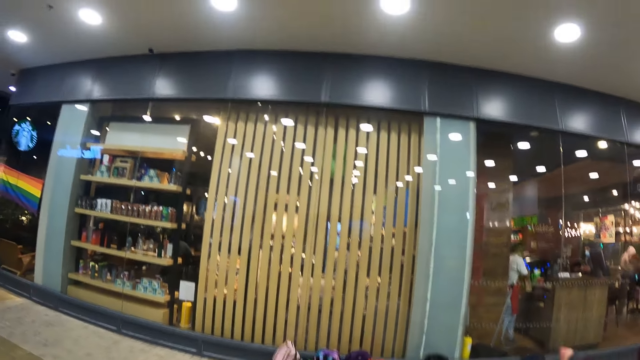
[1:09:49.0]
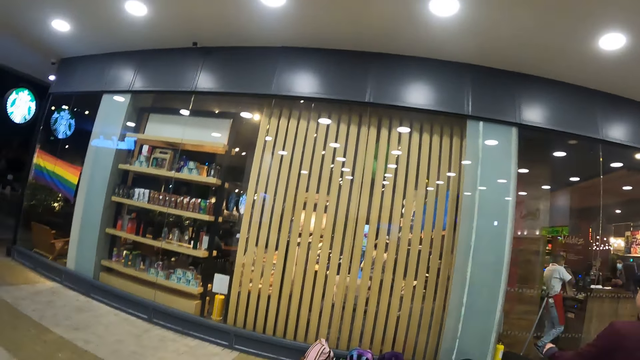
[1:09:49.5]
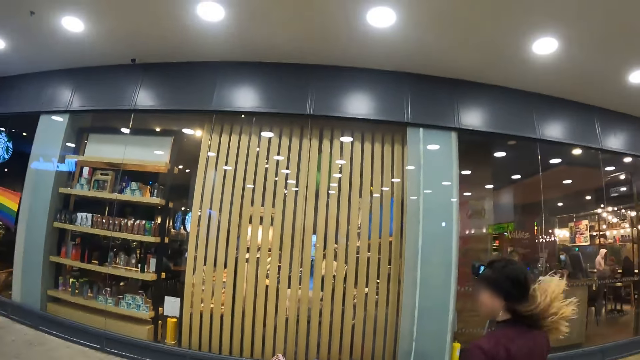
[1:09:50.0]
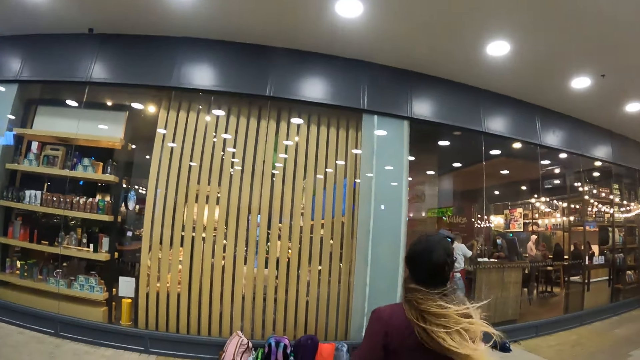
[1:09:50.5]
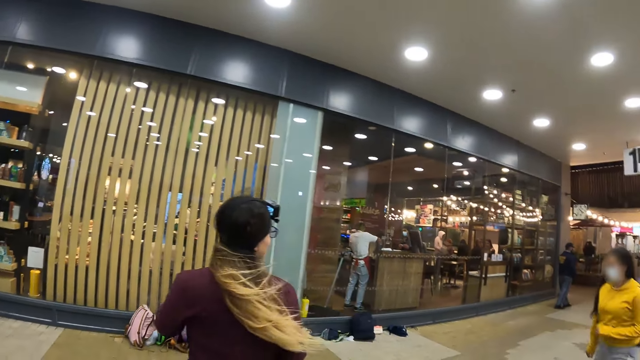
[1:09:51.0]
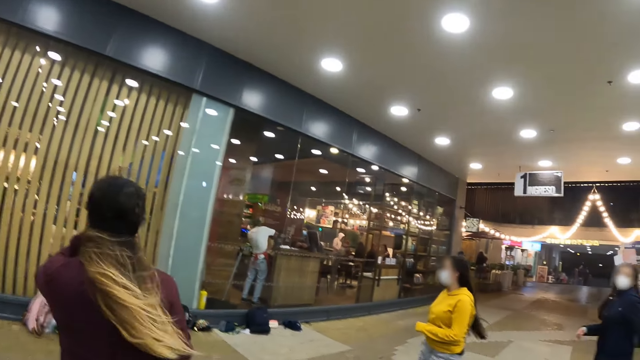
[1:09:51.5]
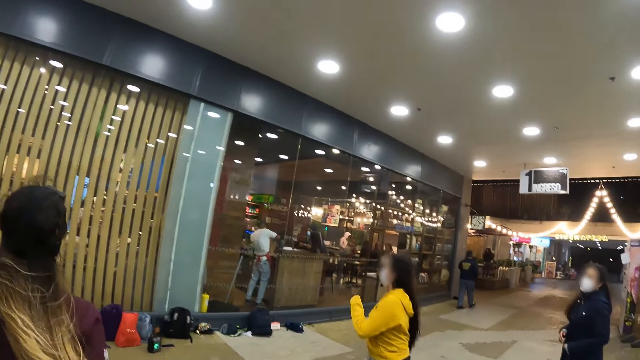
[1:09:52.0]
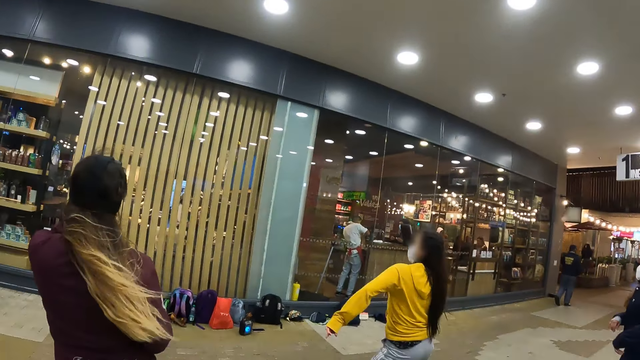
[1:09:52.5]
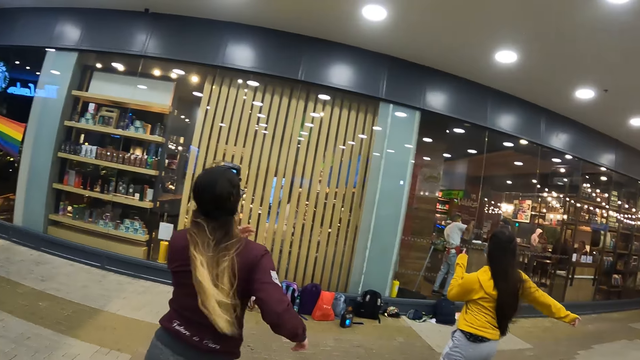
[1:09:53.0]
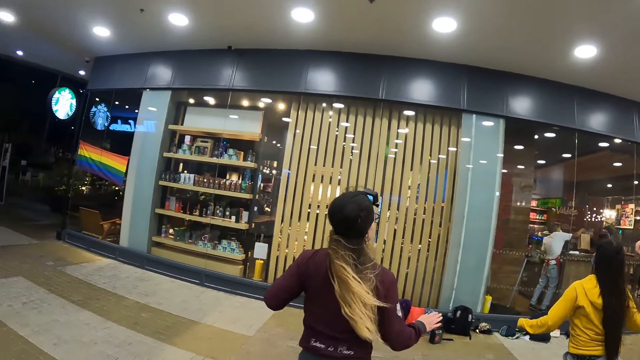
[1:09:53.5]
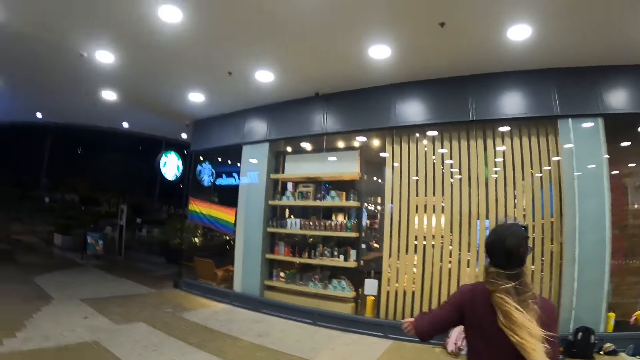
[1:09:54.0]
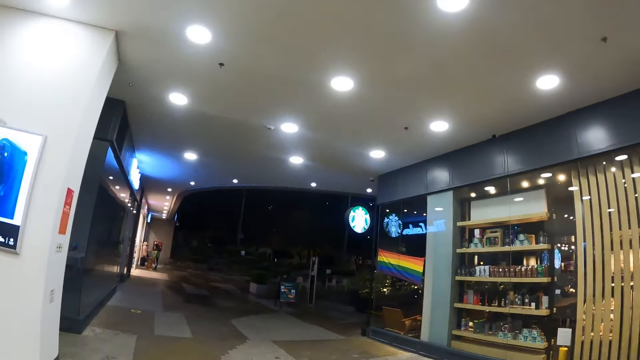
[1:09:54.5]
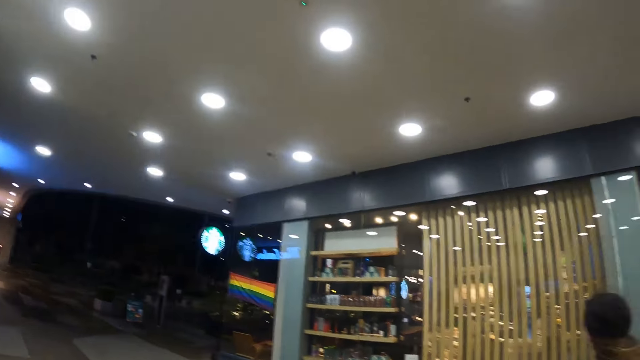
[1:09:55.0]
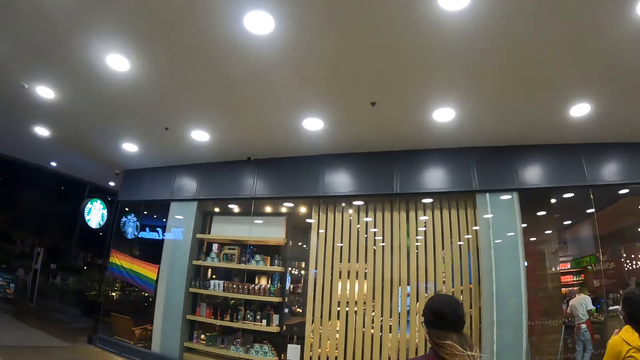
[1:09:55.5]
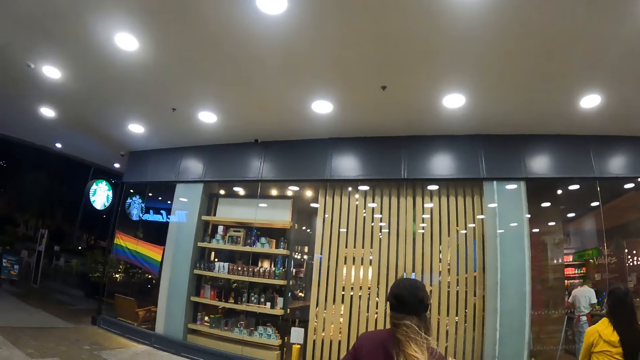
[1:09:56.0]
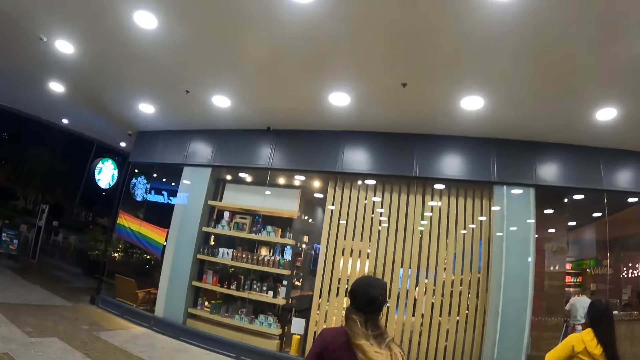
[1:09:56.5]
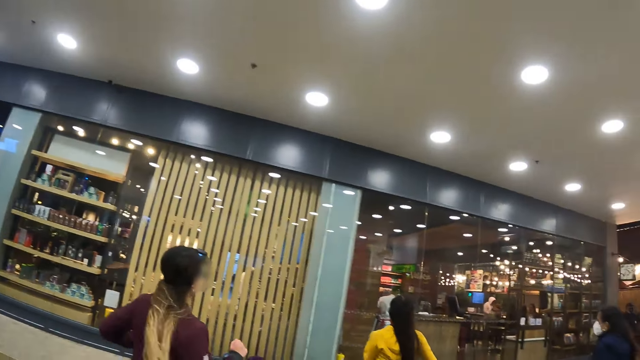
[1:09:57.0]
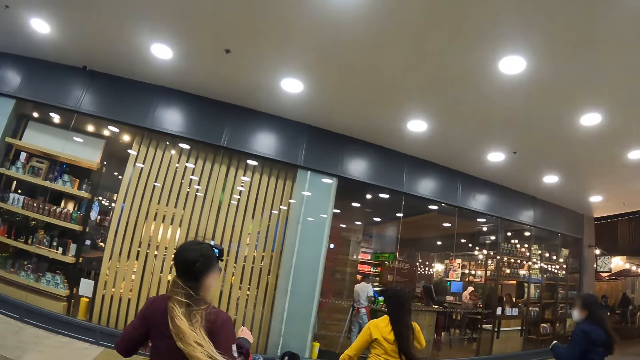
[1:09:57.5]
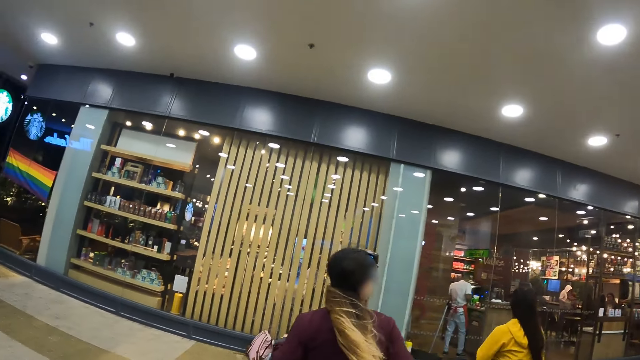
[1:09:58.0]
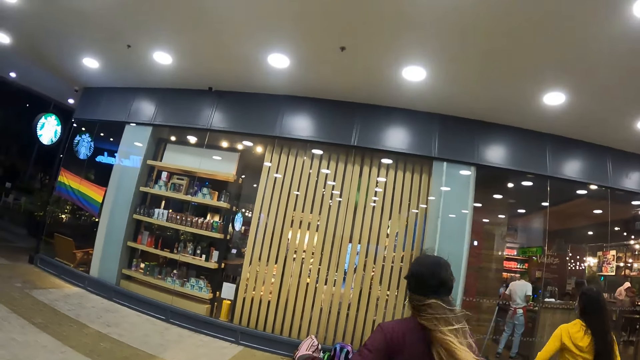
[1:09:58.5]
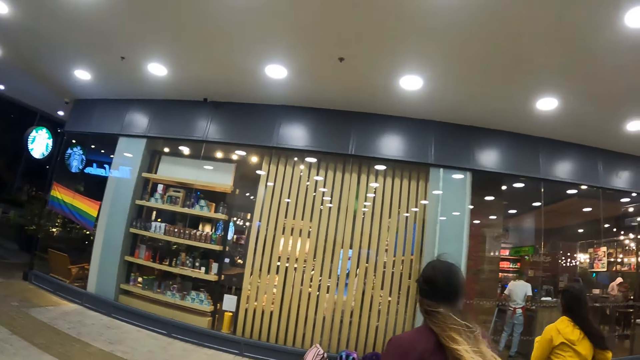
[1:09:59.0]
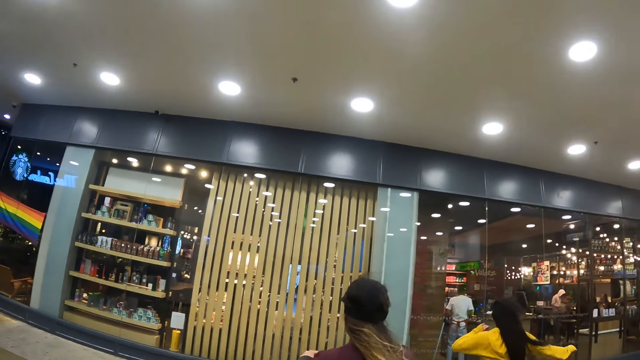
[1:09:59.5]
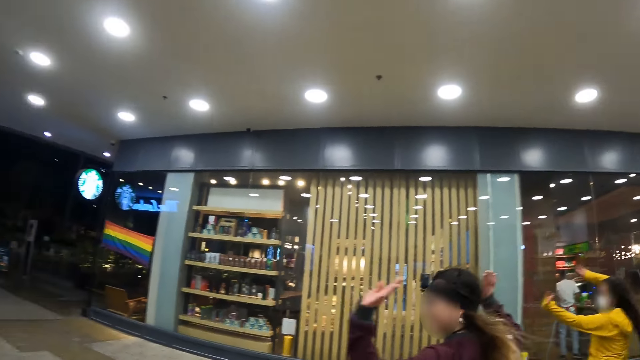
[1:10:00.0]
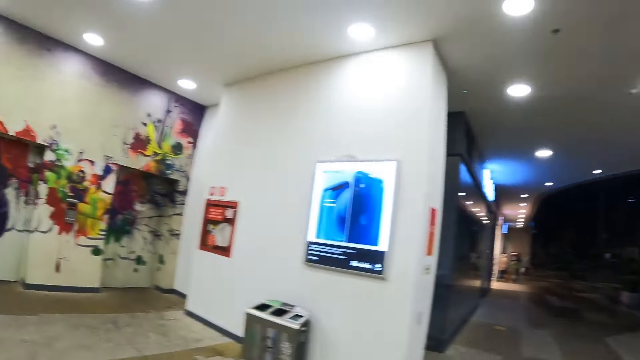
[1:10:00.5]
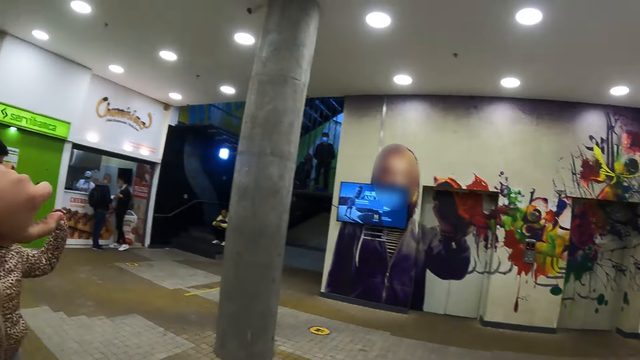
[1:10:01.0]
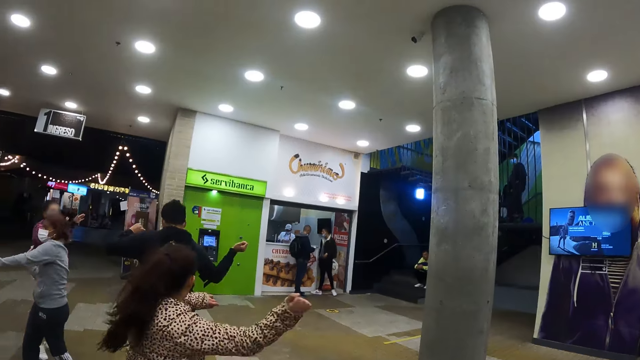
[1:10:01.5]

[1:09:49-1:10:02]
A lady dances in front of the camera wearer. The camera wearer dances in the company of people. The lady dances salsa.

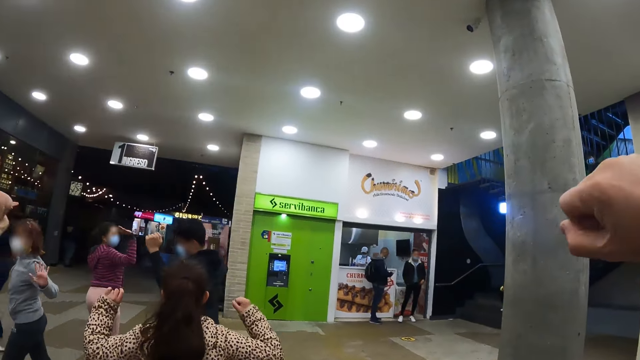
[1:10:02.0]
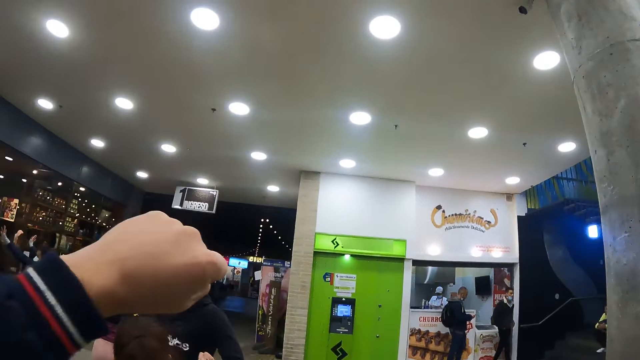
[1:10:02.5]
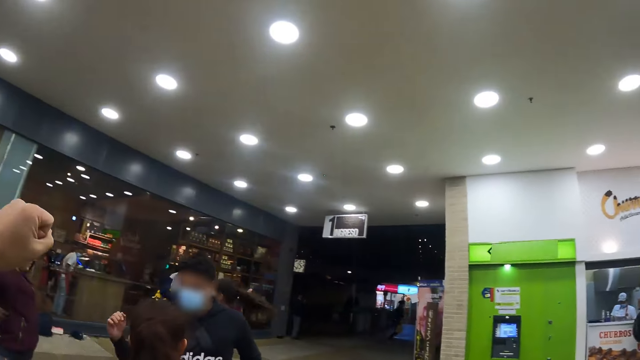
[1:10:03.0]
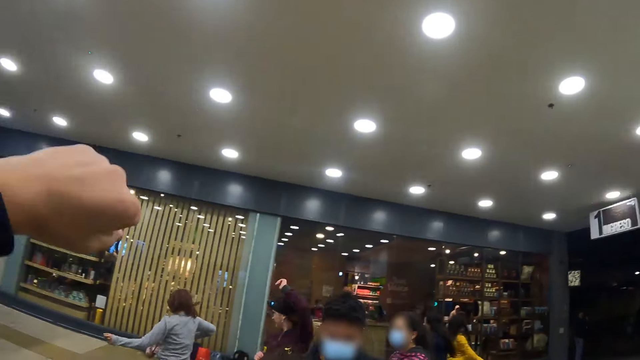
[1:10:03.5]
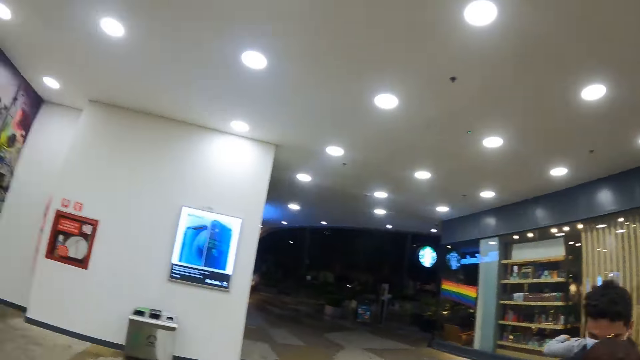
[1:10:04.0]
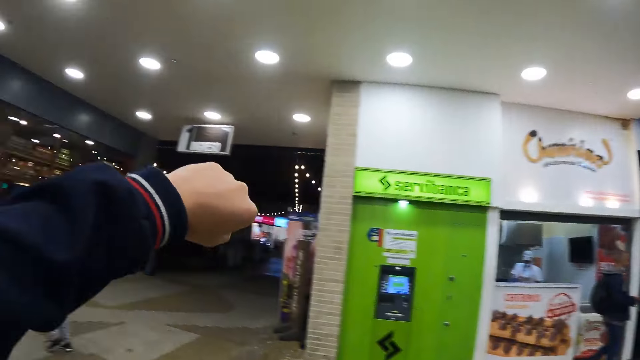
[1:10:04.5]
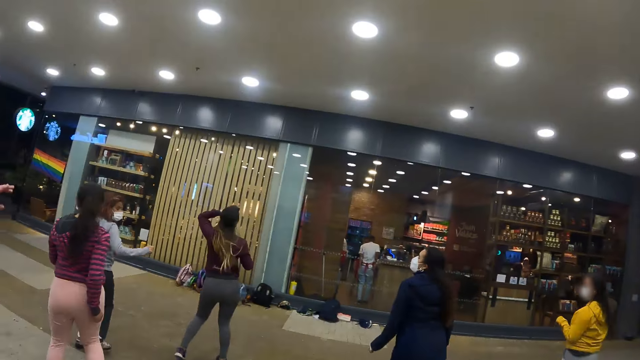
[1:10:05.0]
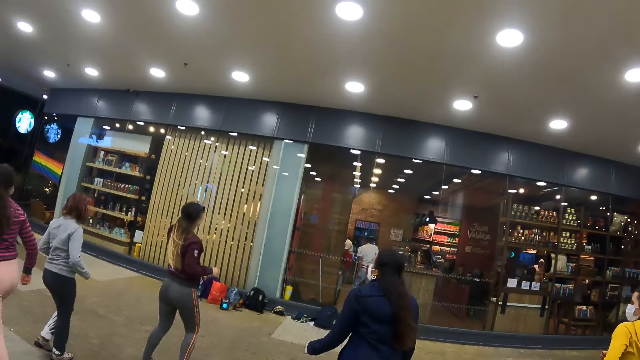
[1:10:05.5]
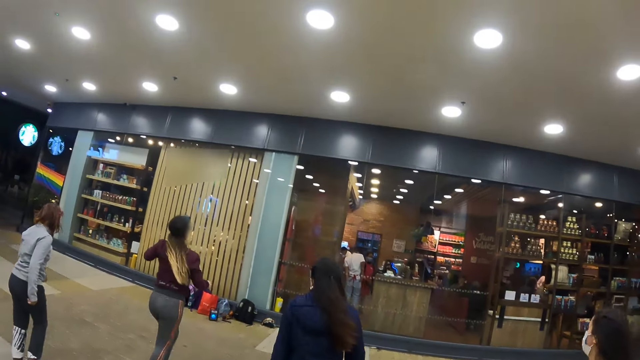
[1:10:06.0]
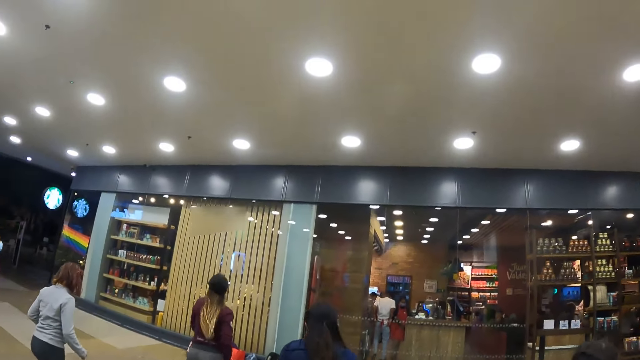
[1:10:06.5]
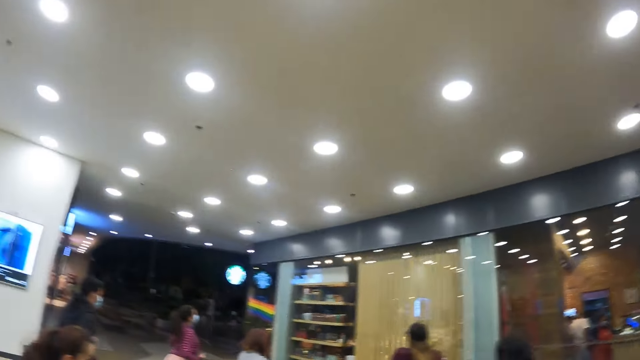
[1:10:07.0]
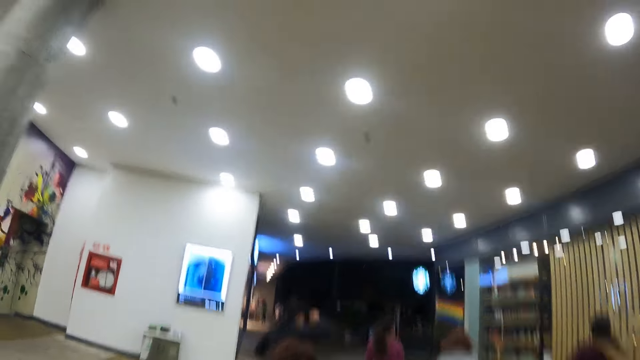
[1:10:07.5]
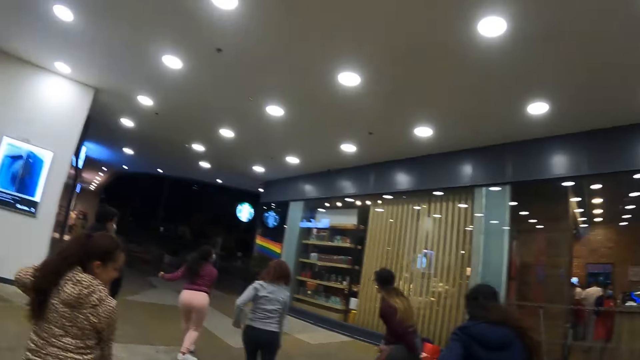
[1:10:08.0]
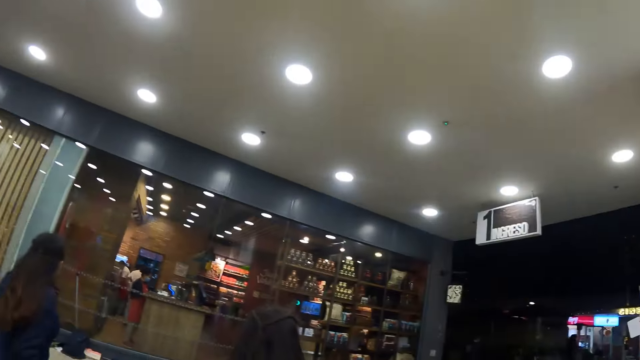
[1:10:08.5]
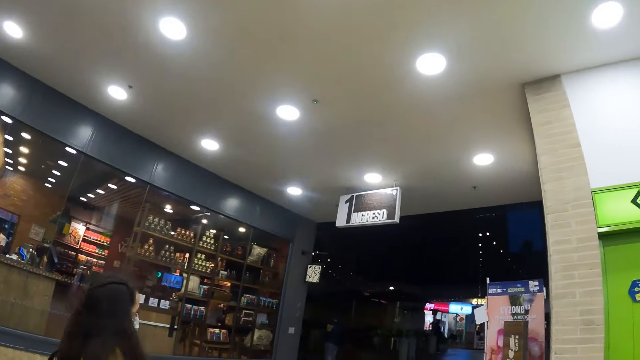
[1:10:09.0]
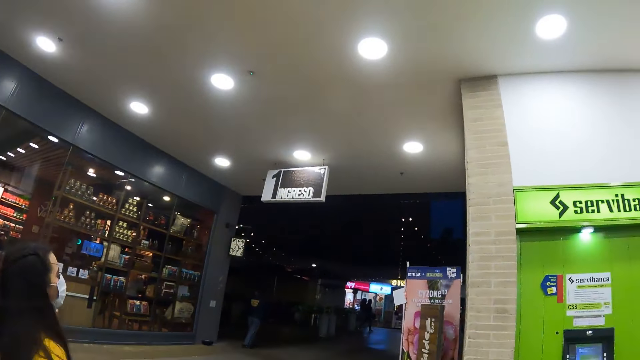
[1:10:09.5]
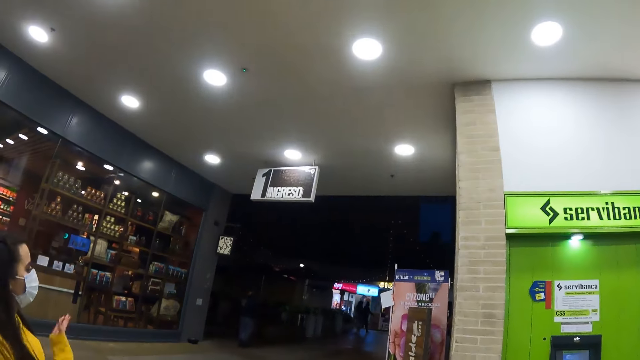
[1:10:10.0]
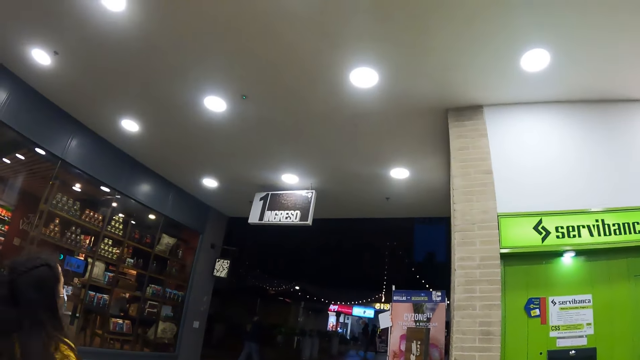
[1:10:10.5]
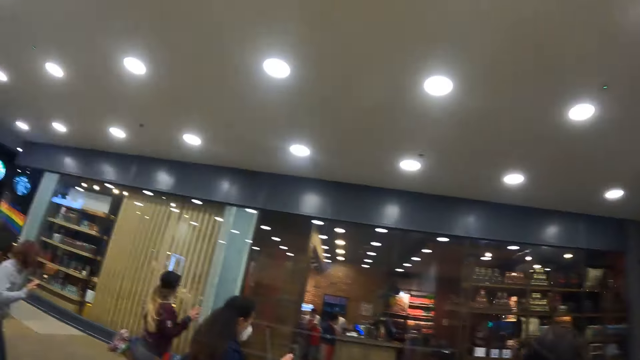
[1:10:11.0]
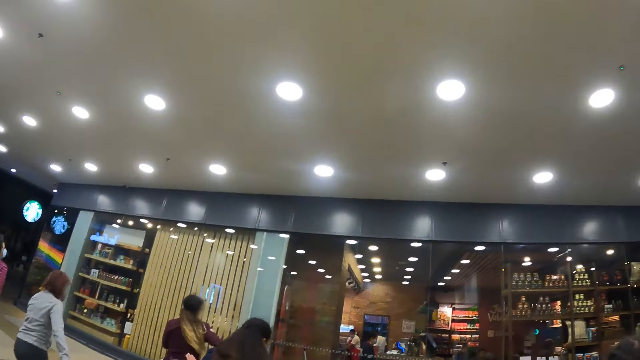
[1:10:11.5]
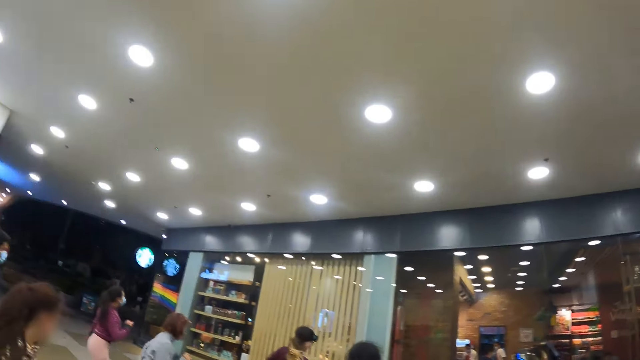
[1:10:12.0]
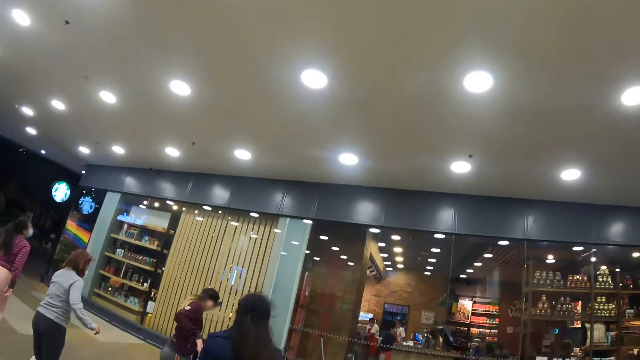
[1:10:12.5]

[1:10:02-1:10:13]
A woman dances salsa.
